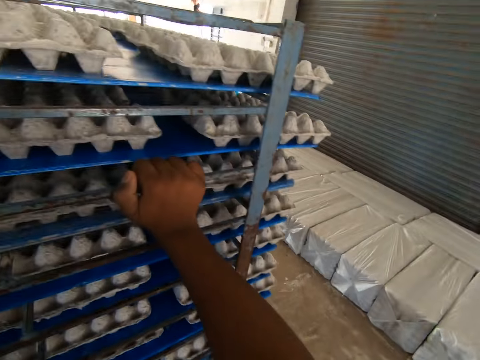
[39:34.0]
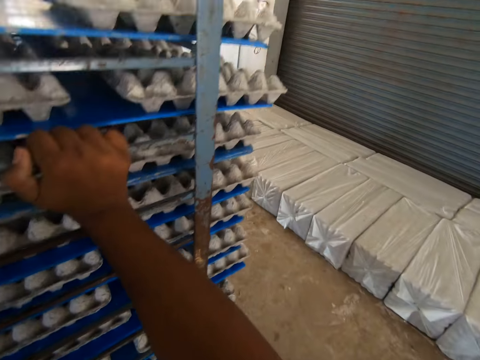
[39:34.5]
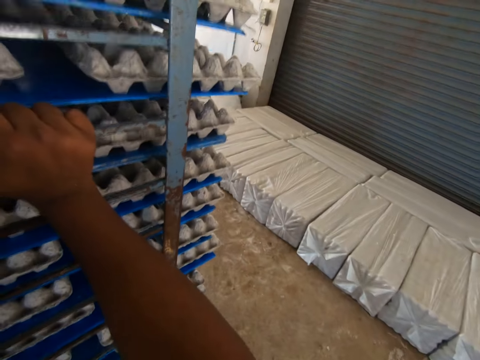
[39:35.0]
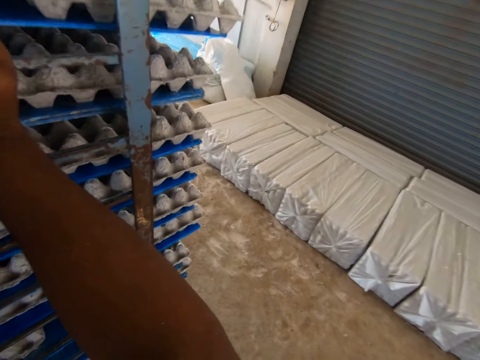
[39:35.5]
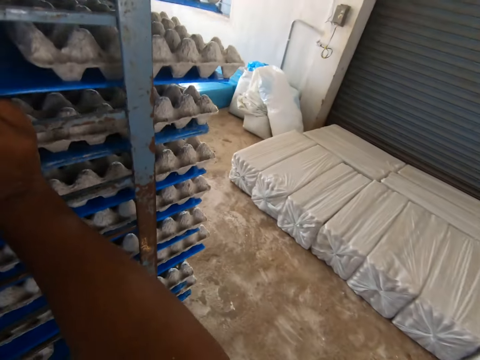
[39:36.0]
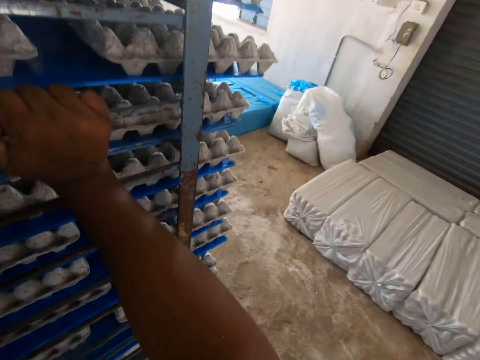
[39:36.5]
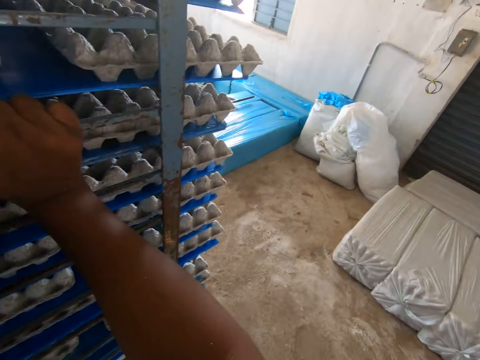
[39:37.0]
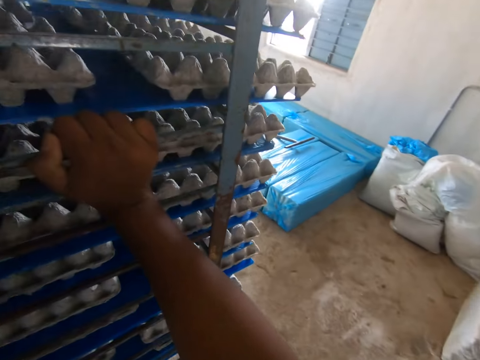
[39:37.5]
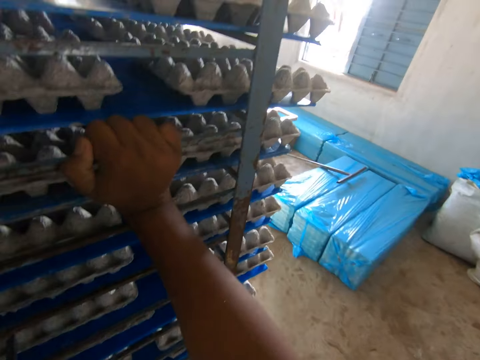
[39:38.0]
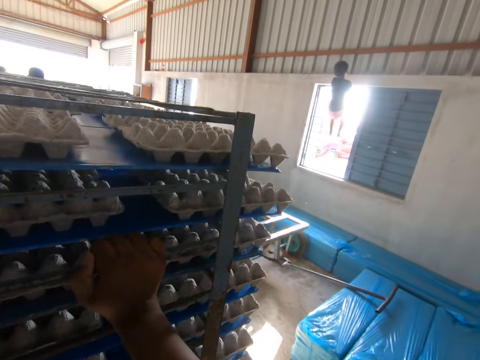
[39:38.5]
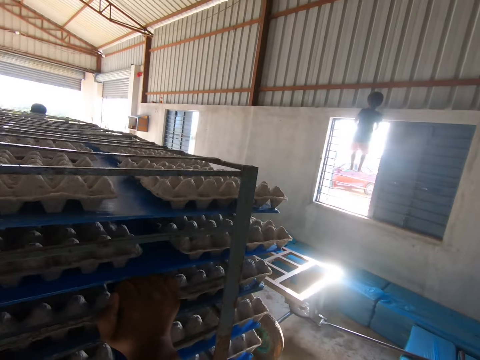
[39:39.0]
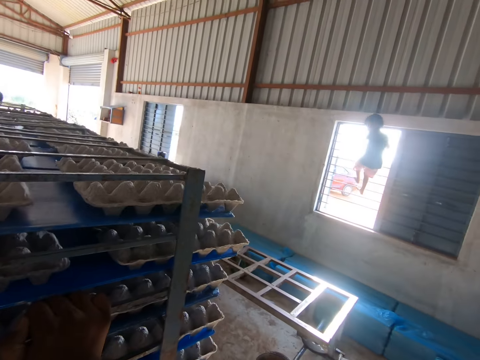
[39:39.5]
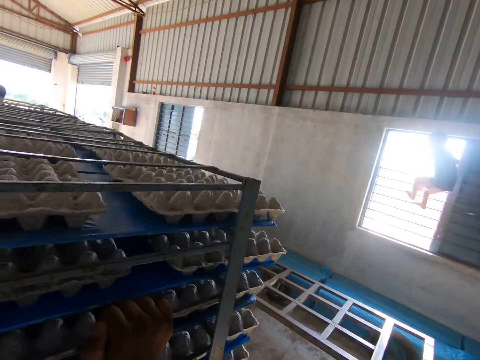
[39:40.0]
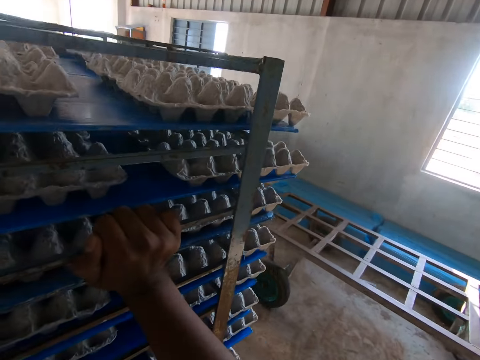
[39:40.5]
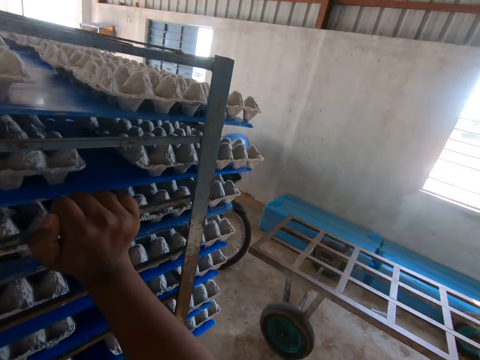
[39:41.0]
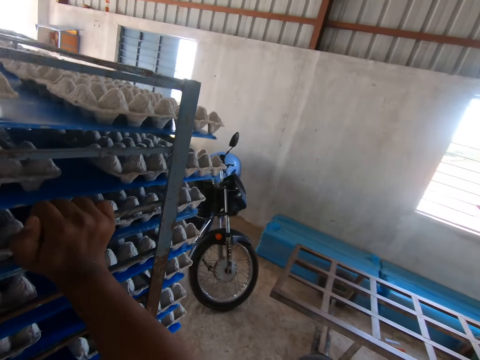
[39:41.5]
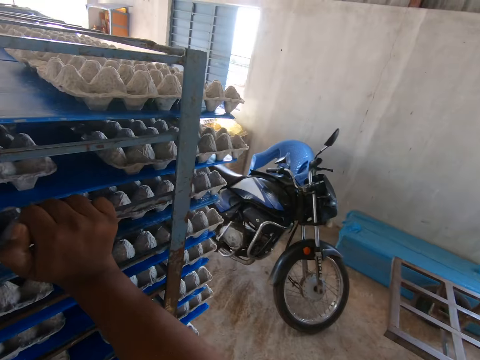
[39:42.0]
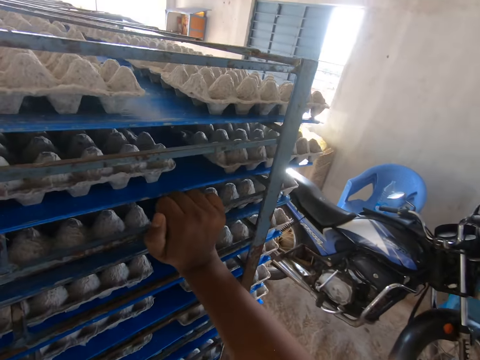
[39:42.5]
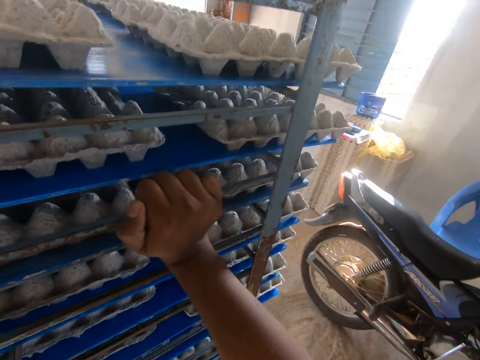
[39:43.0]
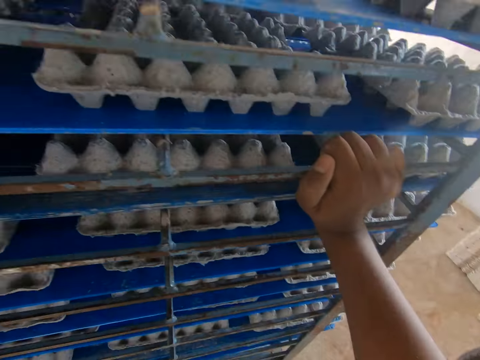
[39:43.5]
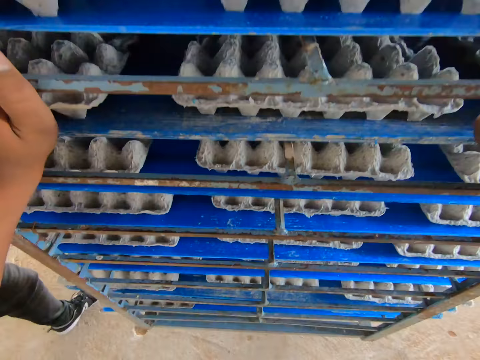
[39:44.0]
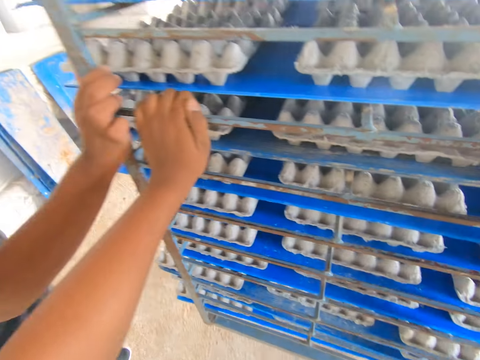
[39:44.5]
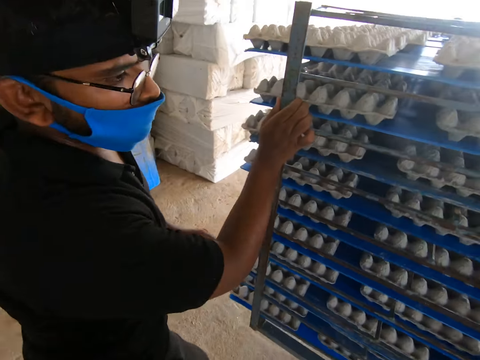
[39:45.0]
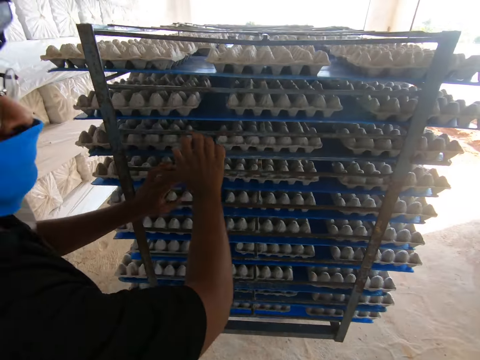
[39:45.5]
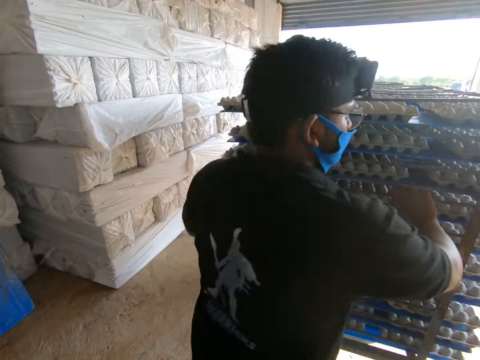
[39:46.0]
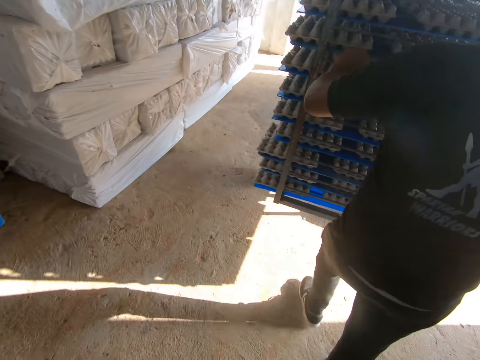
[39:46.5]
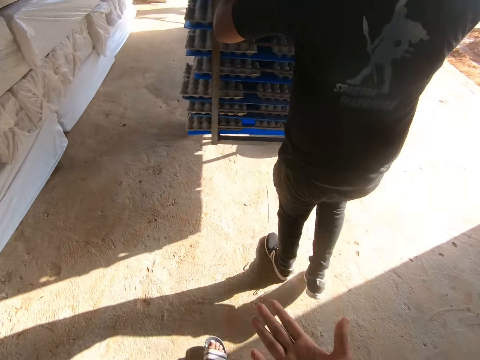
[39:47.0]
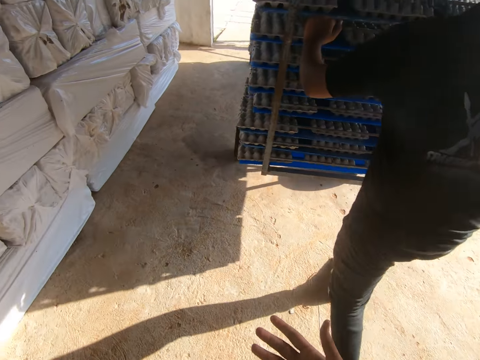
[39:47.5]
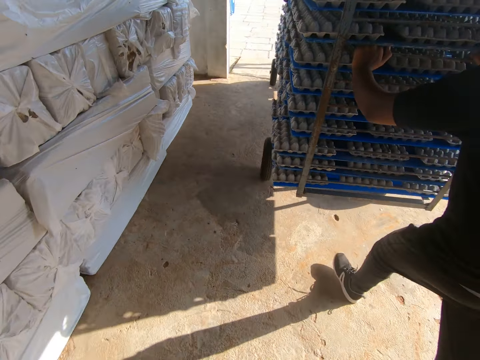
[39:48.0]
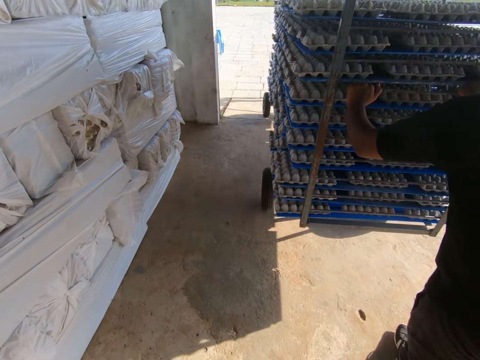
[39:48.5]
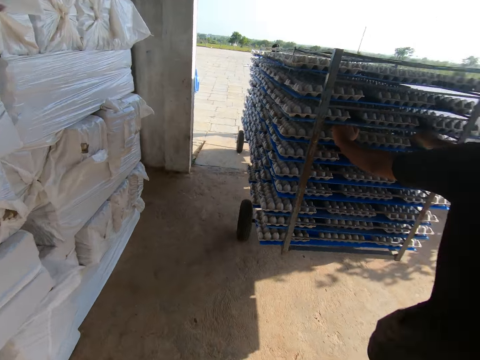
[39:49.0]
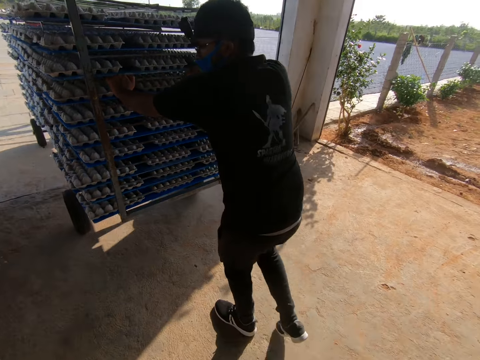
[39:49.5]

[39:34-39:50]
A man moves the trolley outside the factory.

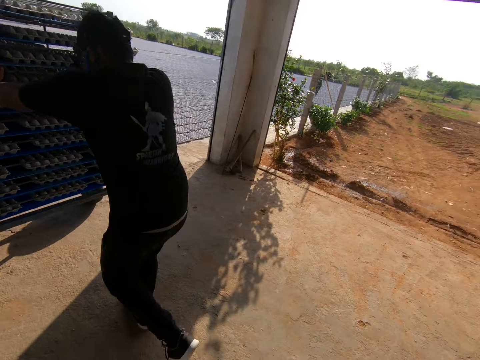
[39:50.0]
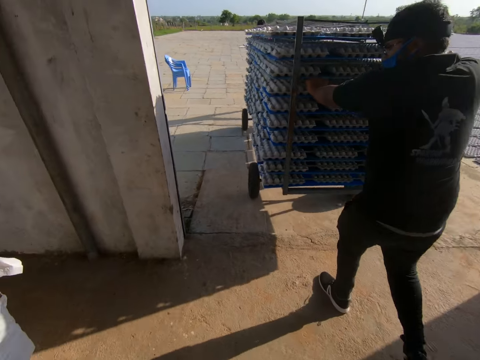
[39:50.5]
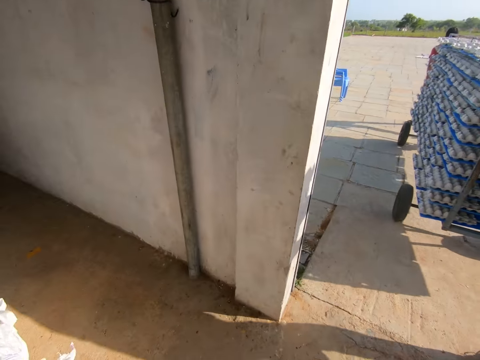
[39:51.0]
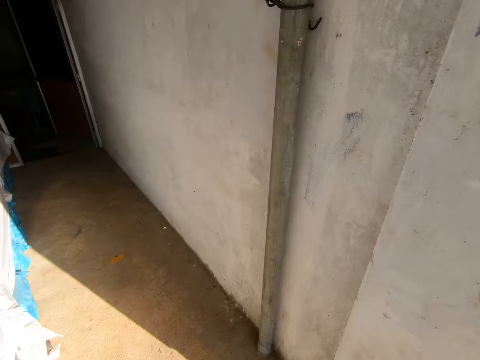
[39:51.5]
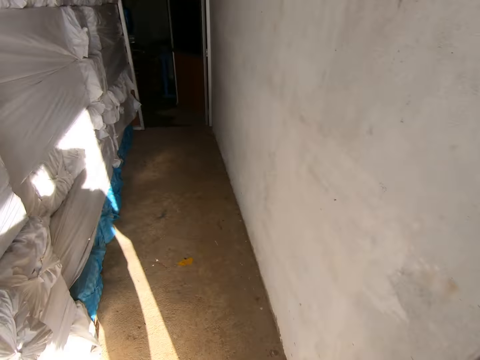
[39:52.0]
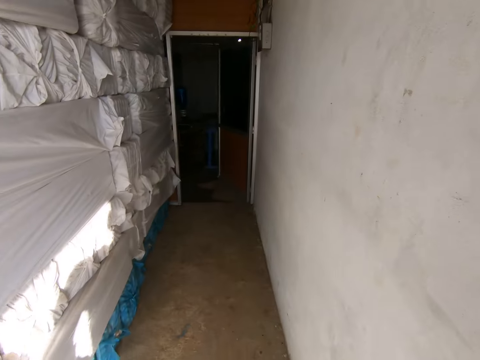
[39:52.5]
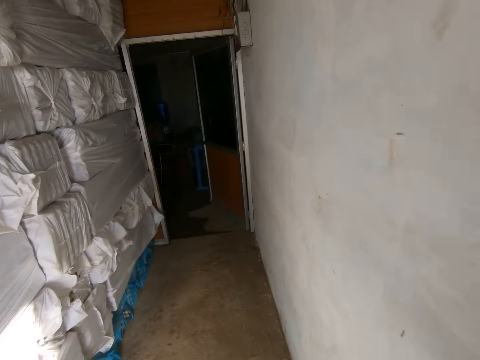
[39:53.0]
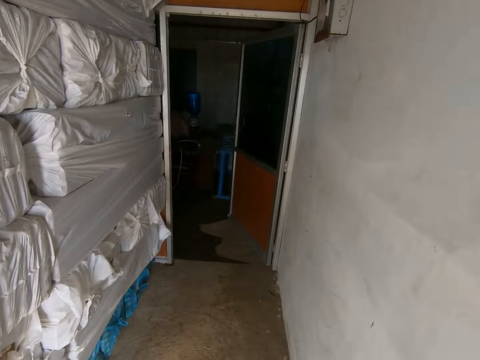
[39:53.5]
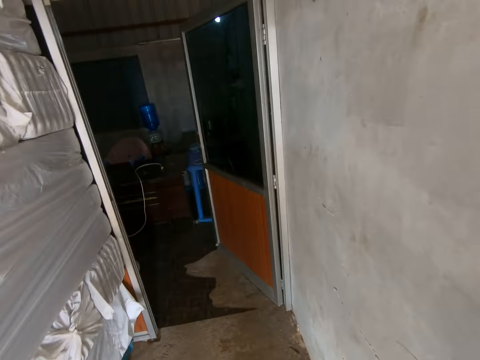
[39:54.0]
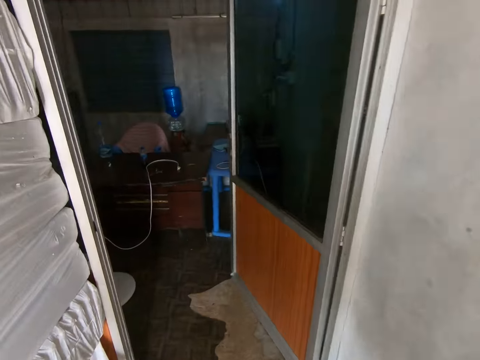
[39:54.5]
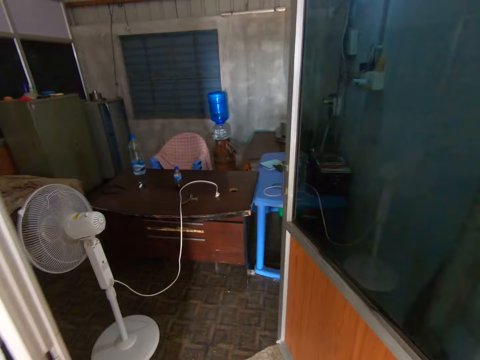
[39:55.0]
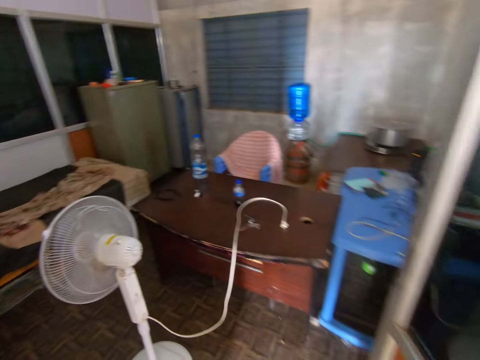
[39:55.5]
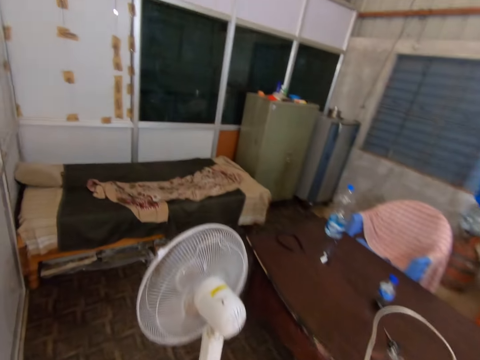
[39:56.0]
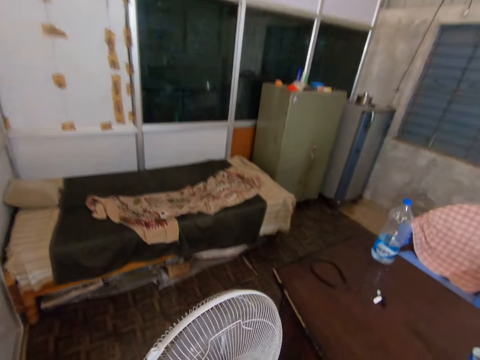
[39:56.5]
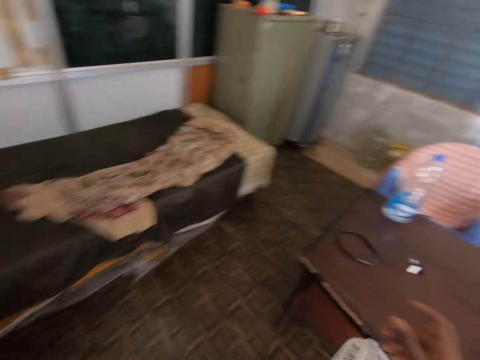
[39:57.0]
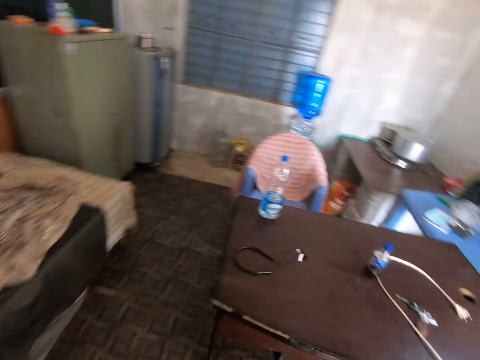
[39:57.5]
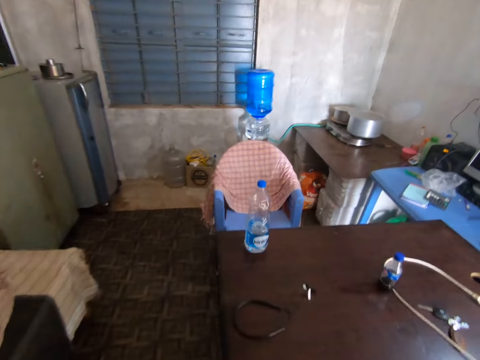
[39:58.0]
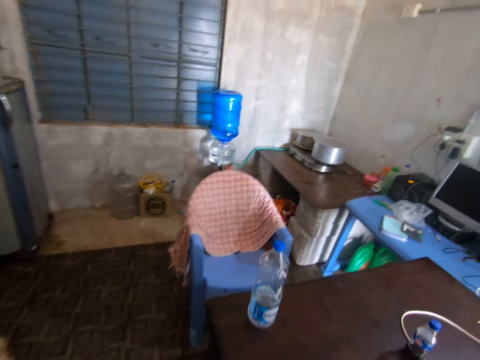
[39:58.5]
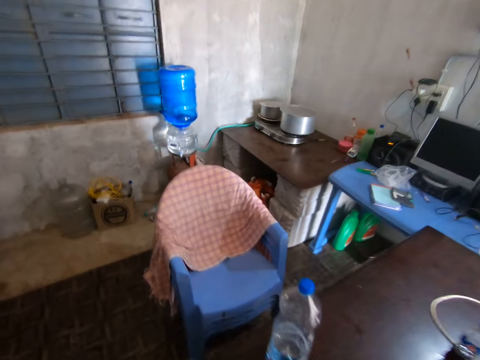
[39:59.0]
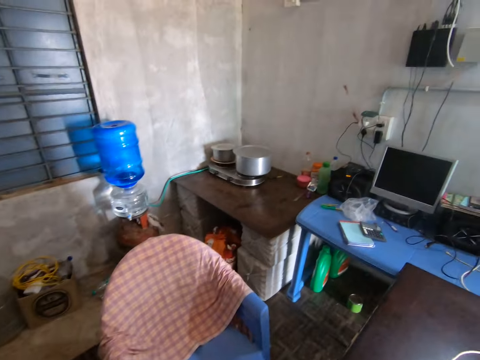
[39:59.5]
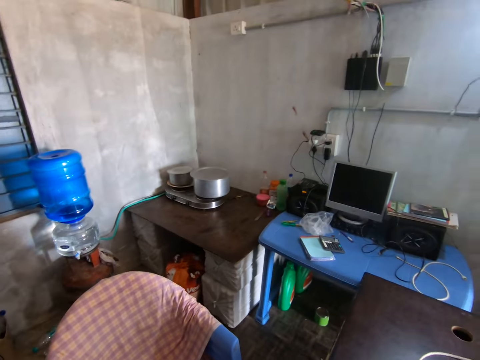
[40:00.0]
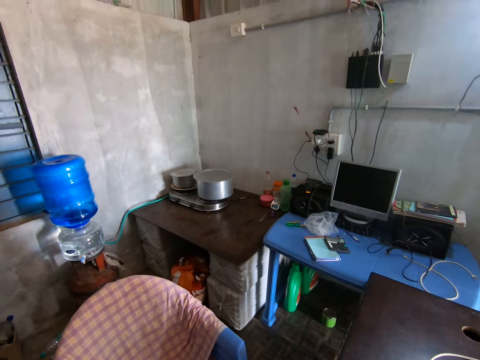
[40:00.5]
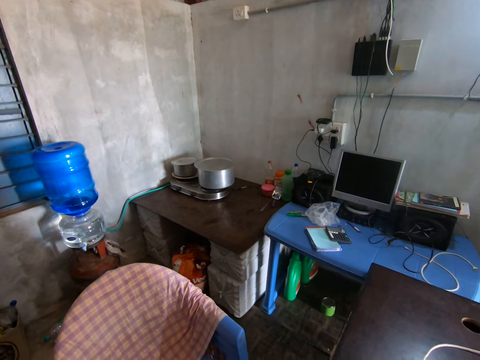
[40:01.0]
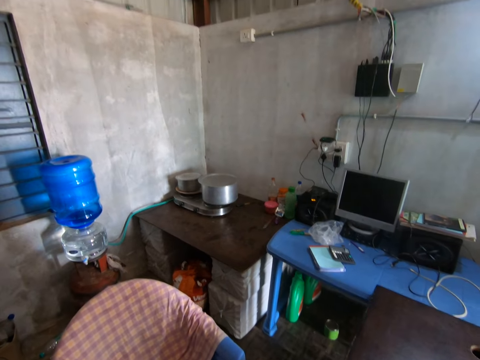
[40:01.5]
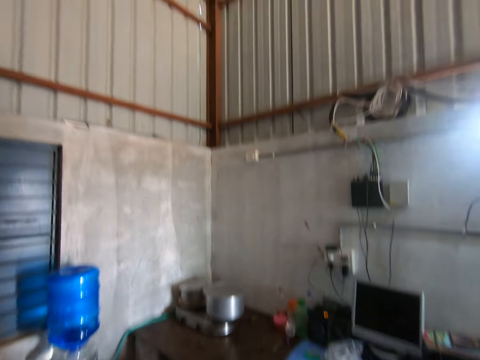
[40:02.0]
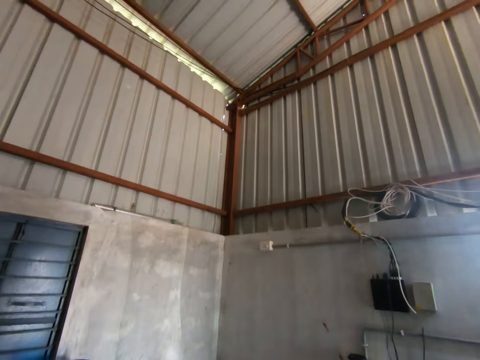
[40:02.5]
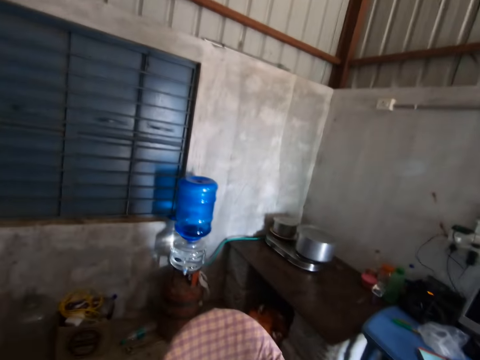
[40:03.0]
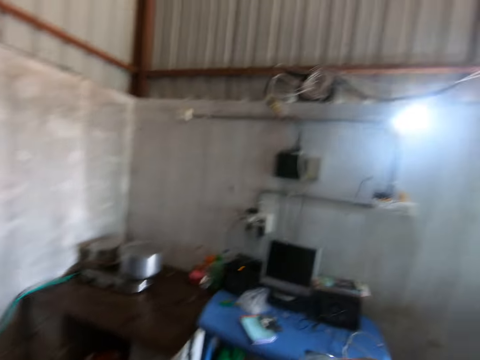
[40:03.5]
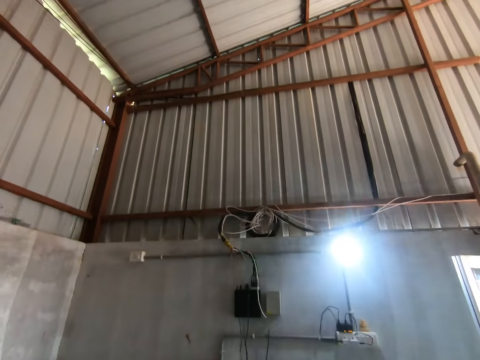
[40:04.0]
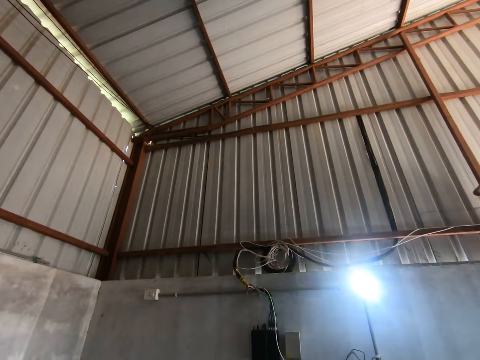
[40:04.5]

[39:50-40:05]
The camera wearer walks to an office in the factory.
